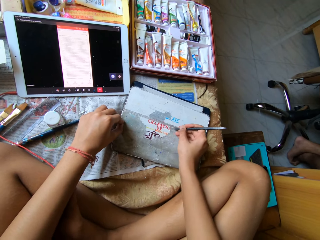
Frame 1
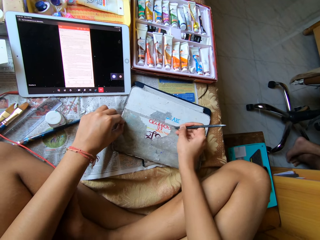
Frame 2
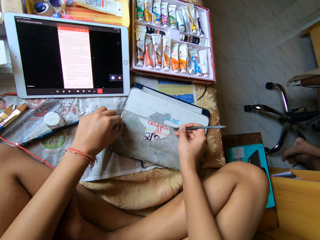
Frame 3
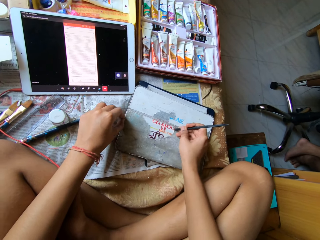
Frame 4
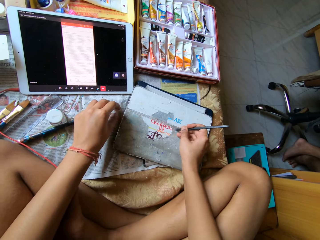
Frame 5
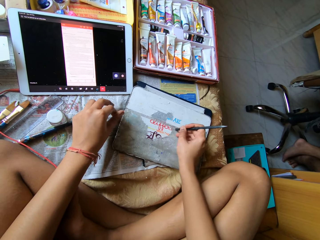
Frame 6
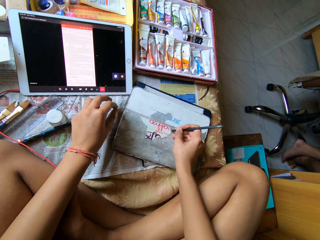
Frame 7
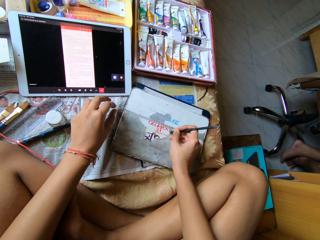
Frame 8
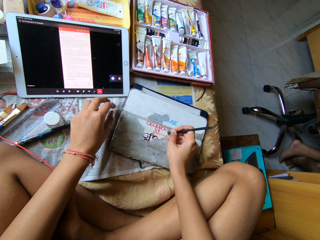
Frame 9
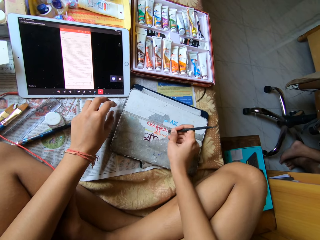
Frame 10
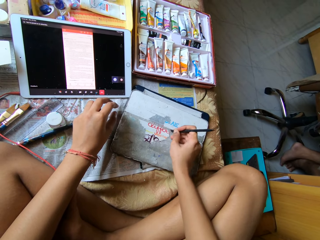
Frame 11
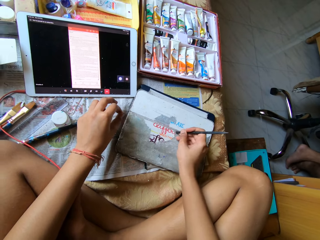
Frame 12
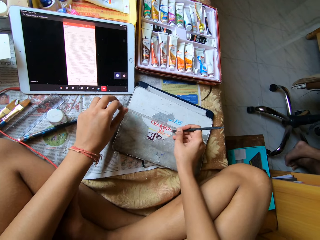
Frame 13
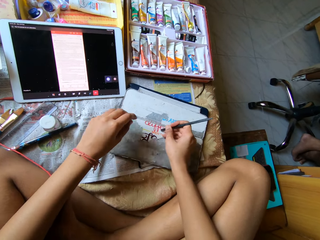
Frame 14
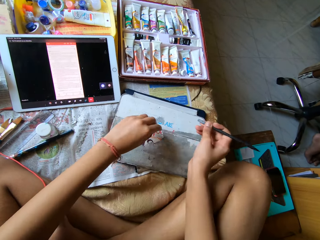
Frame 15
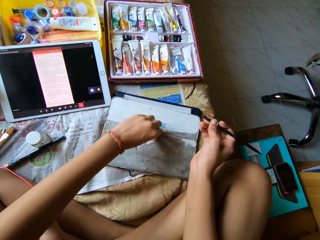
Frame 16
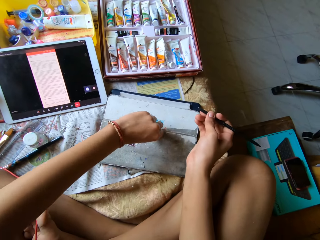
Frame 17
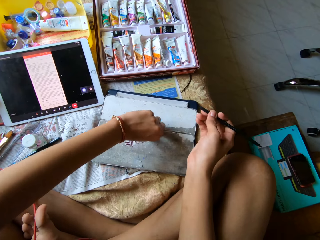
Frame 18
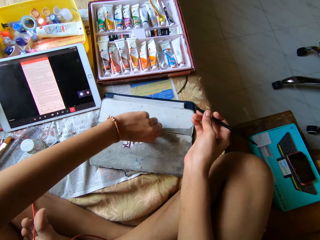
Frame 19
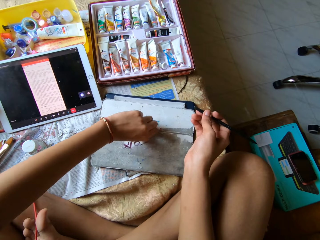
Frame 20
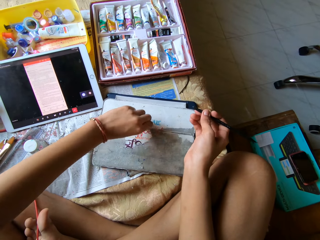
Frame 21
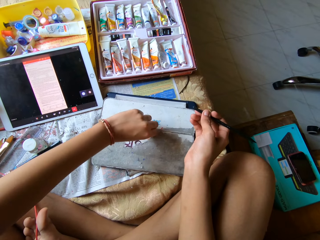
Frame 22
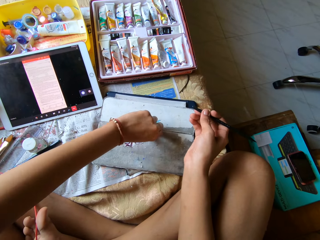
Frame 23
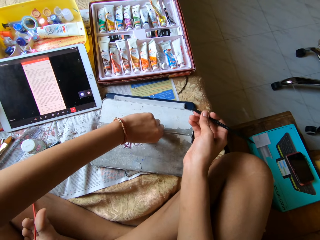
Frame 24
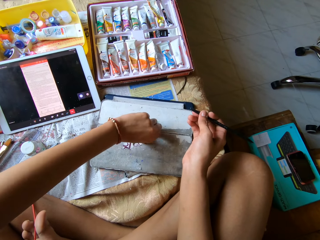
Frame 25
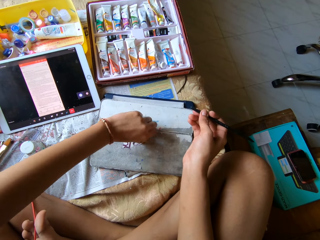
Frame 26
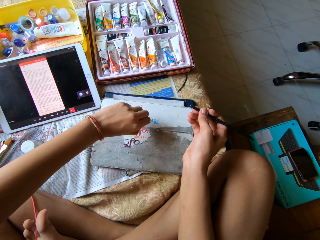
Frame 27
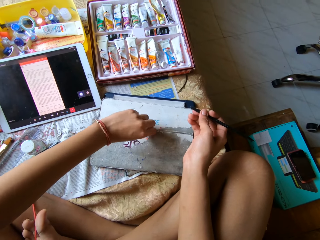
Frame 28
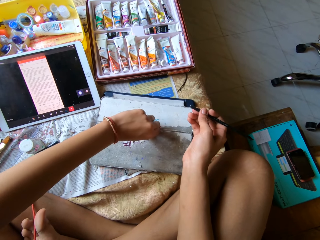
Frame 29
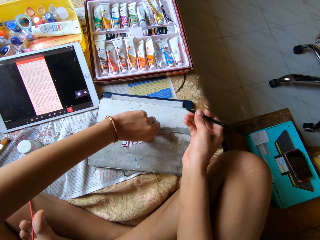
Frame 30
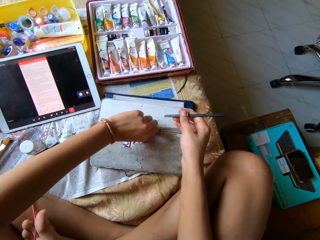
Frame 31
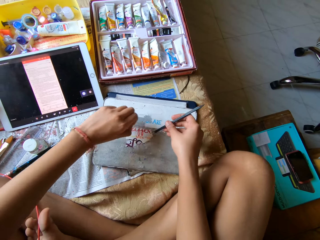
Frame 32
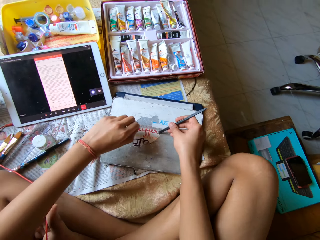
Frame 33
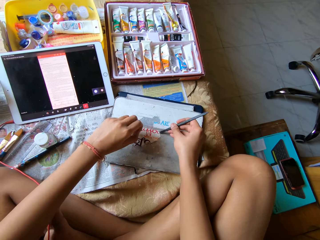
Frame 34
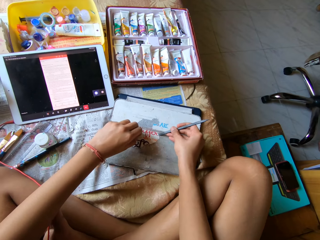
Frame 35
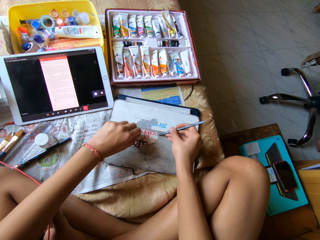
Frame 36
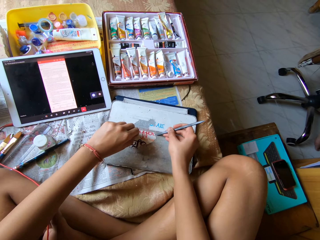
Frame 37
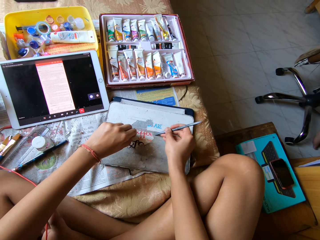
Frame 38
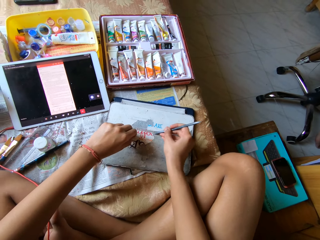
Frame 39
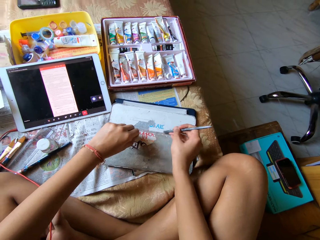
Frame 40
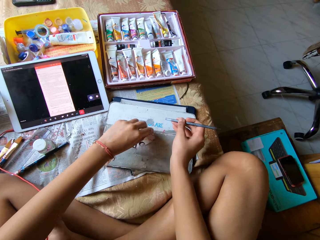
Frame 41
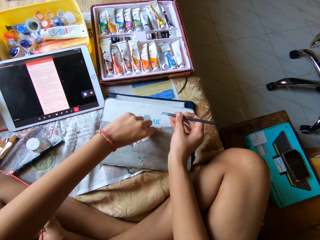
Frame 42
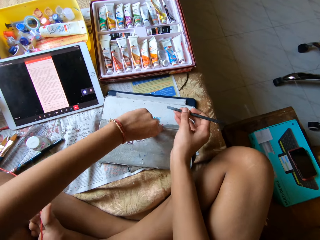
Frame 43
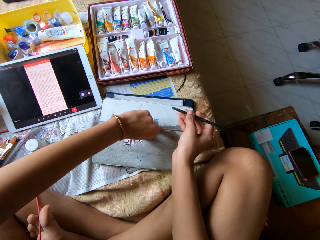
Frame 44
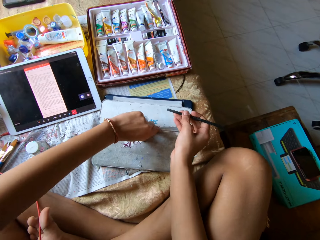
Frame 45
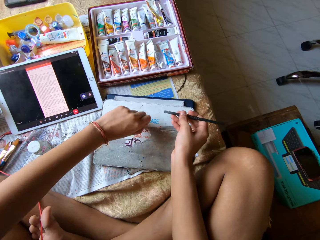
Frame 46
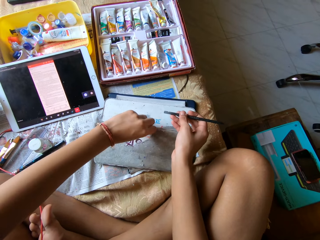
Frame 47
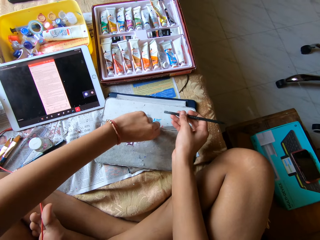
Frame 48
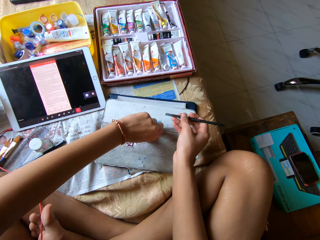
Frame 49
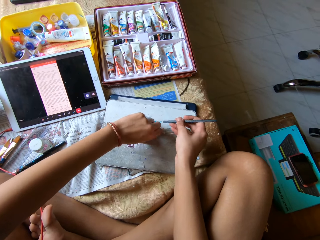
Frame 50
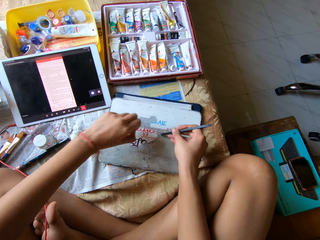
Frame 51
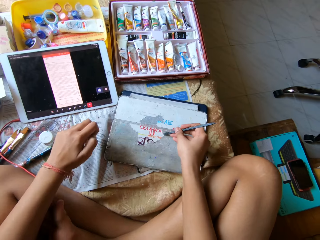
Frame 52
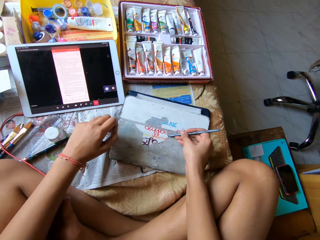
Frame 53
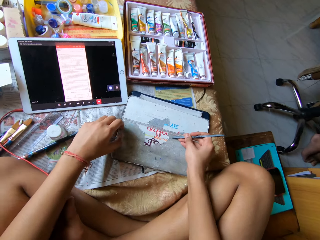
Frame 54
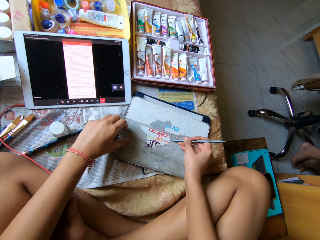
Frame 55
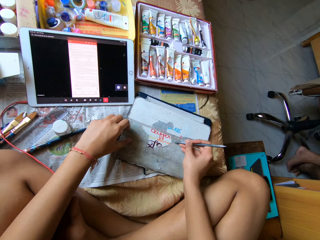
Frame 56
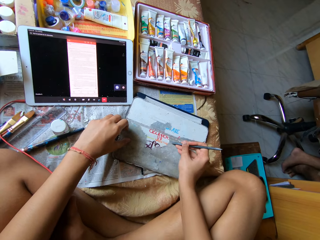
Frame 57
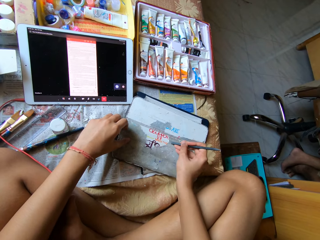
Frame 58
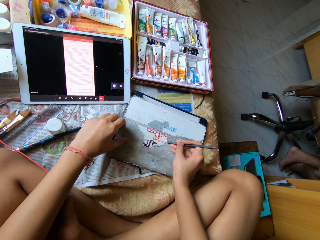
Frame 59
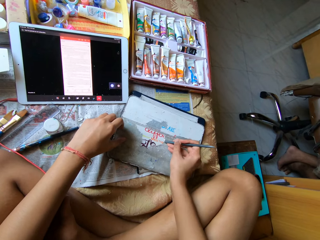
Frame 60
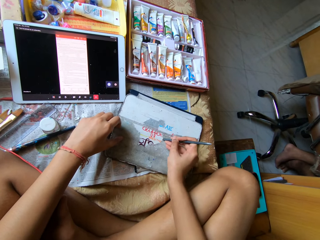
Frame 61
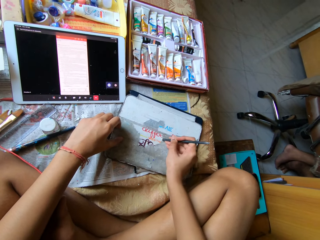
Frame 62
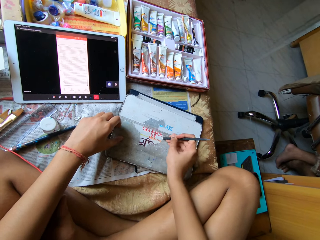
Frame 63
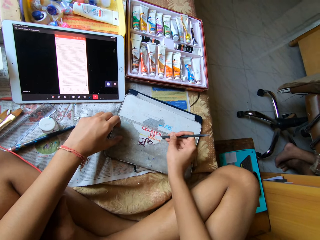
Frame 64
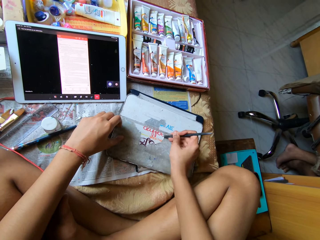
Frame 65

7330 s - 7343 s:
The camera wearer scratches the paper. She scratches the paper again. She pulls the paper off the tablet case with her left hand. She scrapes the paper off the tablet case with the scraper pen in her right hand. She scratches the paper. She pulls the paper off the tablet case with her left hand. She scrapes the paper off the tablet case with the scraper pen in her right hand. She scratches the paper.

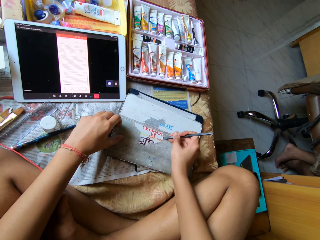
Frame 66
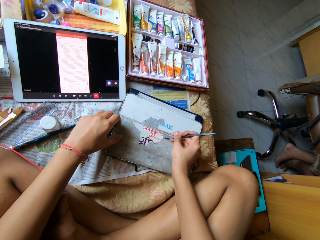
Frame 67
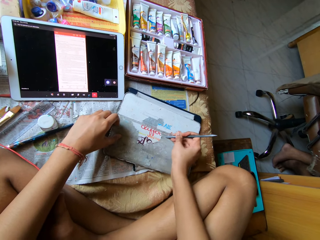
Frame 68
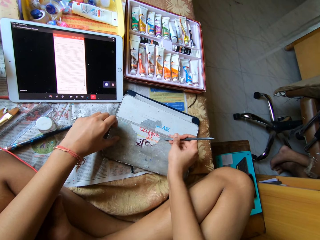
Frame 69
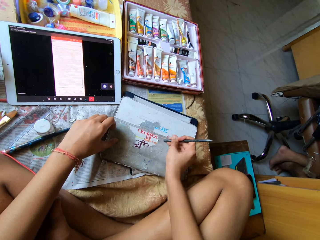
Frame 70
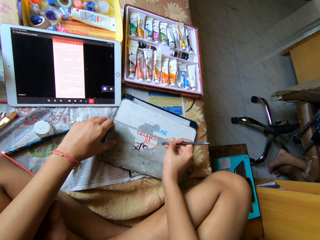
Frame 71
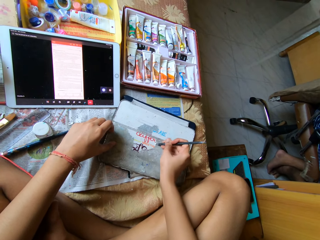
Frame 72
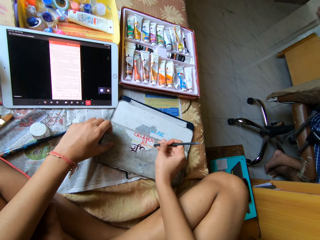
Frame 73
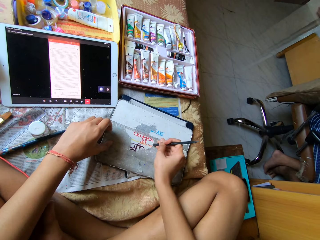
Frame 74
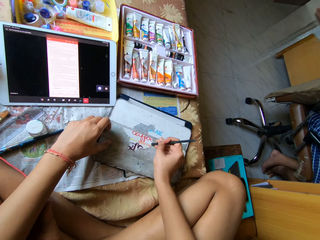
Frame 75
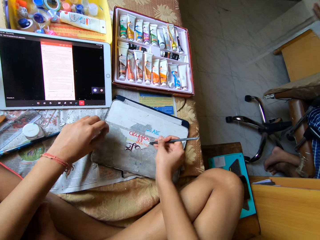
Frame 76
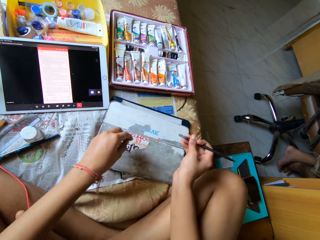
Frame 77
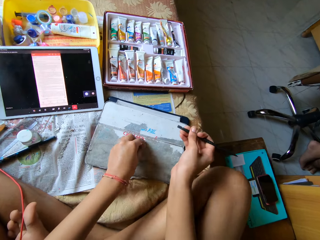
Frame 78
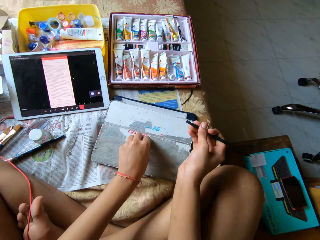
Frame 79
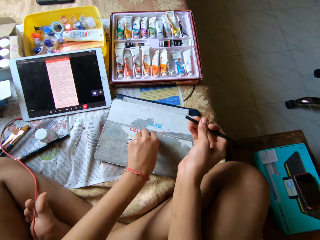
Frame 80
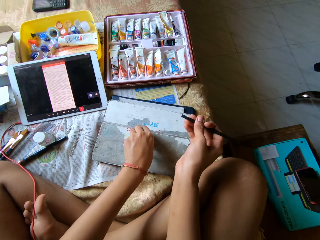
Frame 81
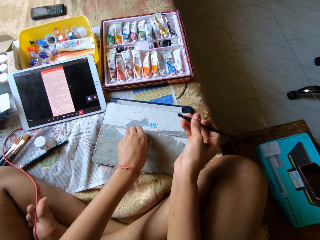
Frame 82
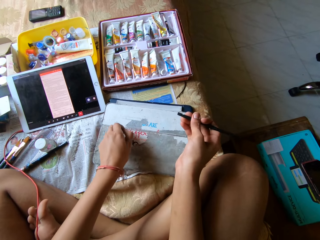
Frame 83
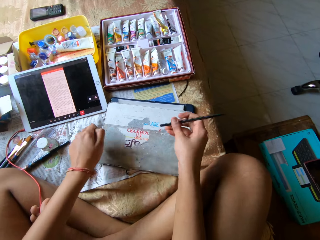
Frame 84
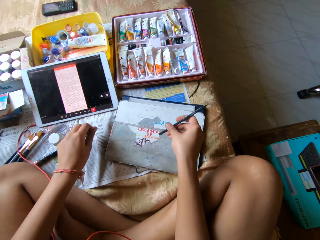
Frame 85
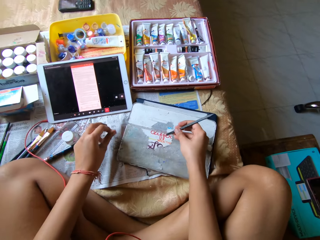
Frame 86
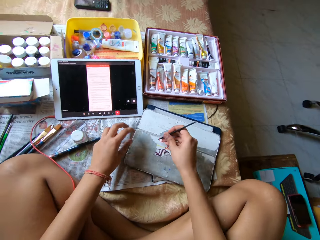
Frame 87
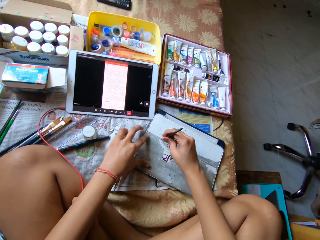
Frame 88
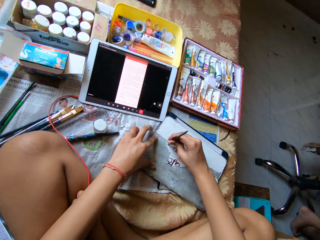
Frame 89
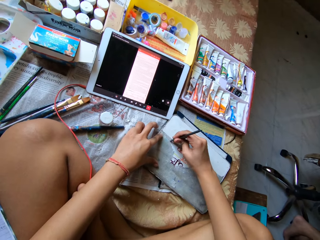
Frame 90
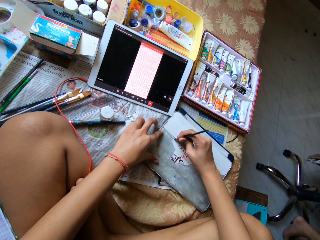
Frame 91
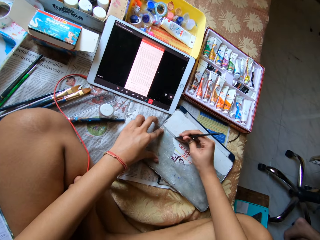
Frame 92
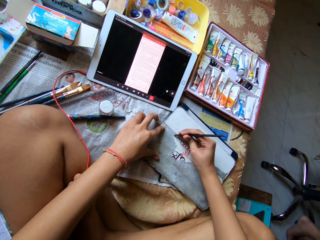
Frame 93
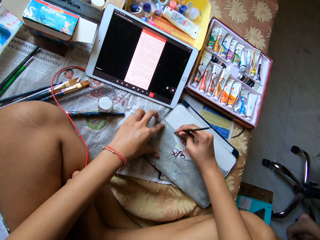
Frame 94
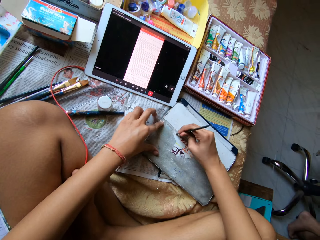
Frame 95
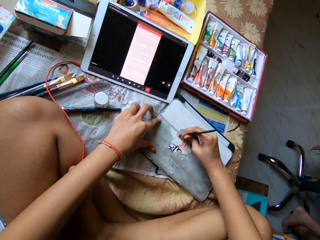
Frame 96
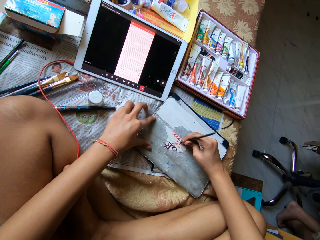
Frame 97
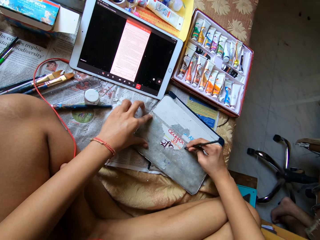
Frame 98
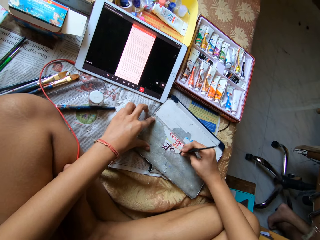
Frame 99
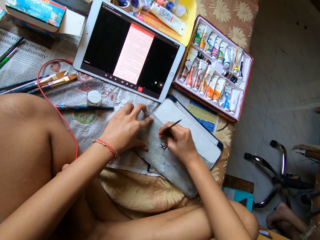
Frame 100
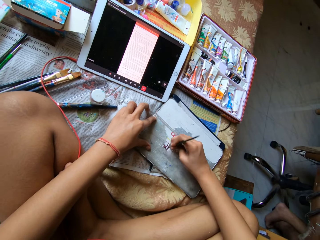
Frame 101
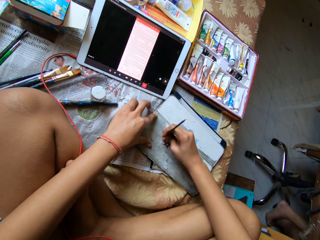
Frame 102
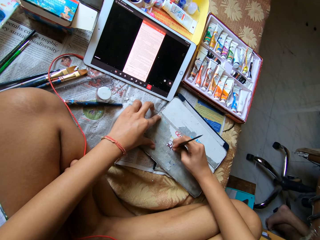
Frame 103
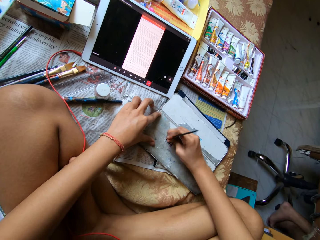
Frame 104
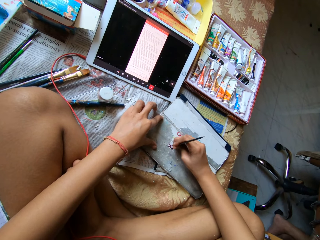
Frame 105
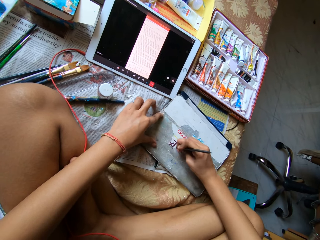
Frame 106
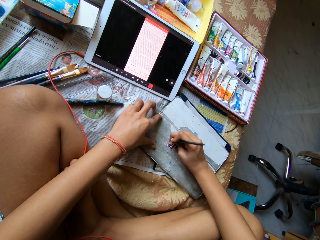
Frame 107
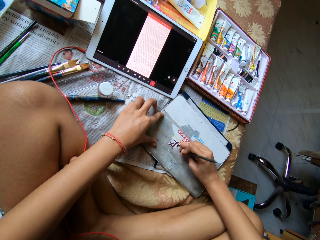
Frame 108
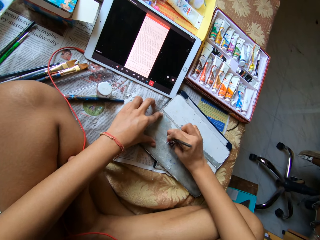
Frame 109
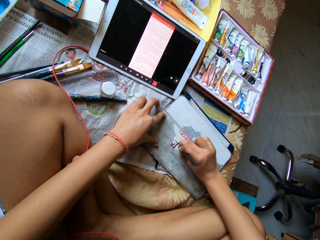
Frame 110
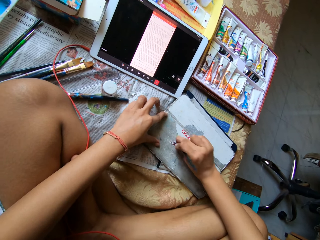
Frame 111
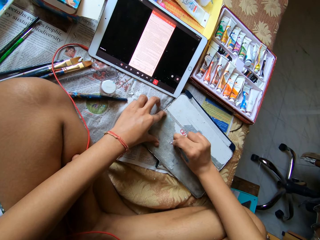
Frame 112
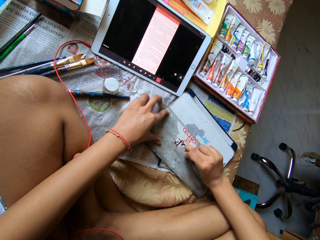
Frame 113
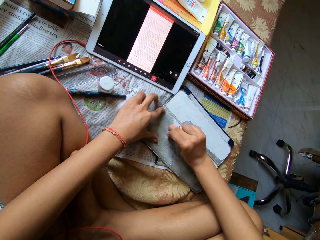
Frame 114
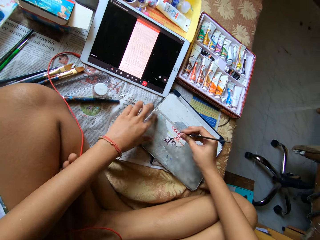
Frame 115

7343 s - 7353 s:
The camera wearer pulls the paper off the tablet case with her left hand. She scrapes the paper off the tablet case with the scraper pen in her right hand. She scratches the paper repeatedly.
